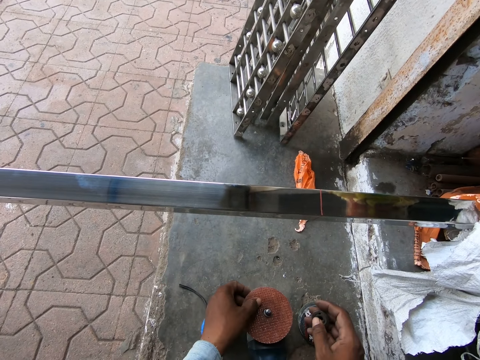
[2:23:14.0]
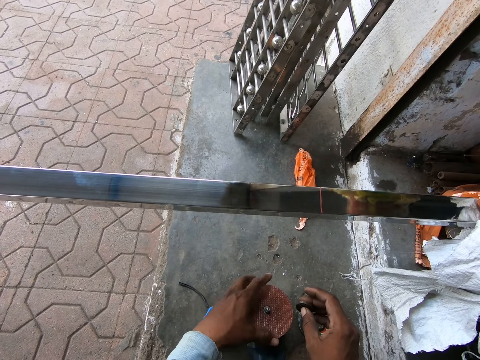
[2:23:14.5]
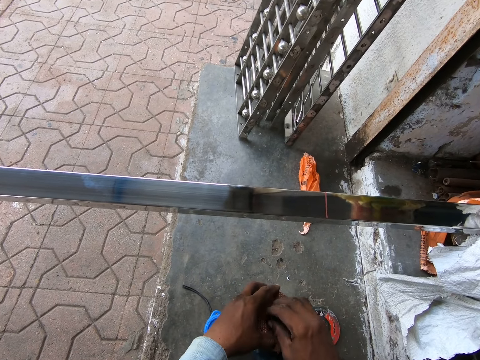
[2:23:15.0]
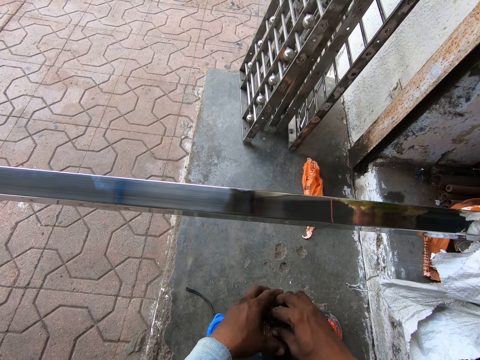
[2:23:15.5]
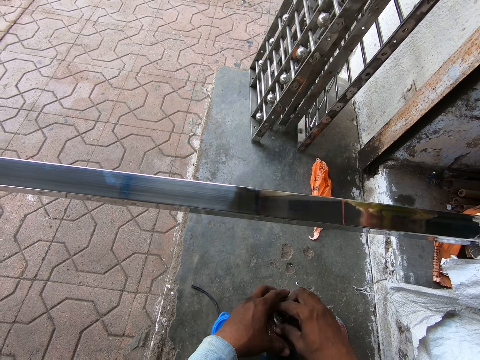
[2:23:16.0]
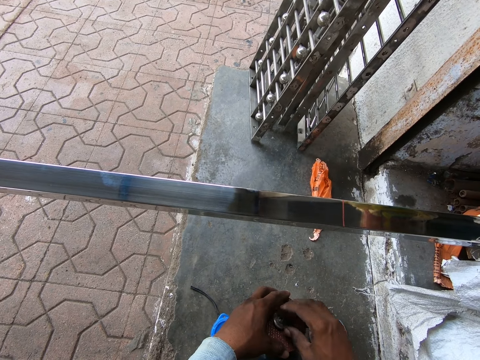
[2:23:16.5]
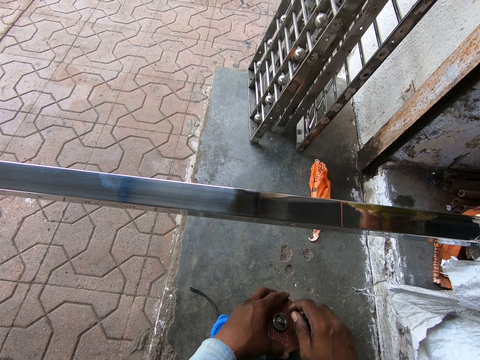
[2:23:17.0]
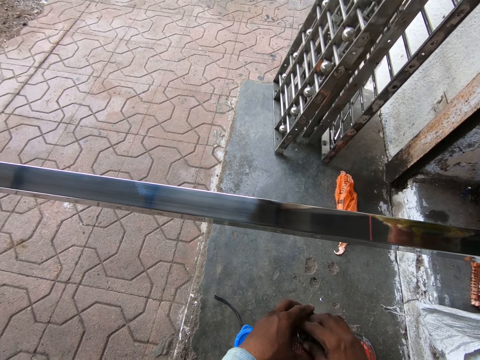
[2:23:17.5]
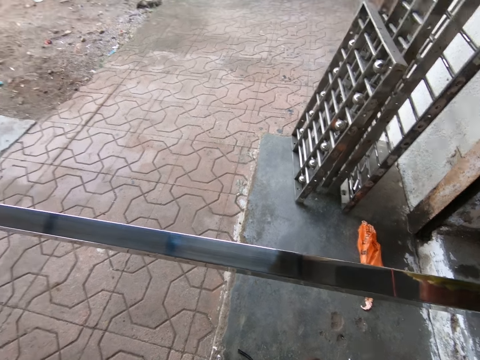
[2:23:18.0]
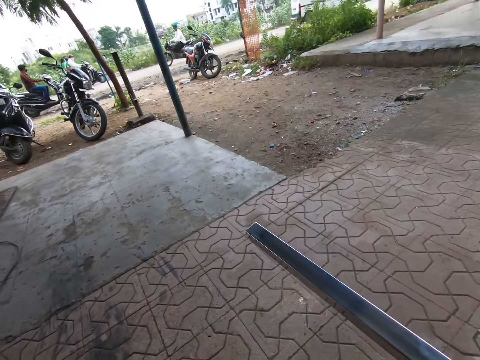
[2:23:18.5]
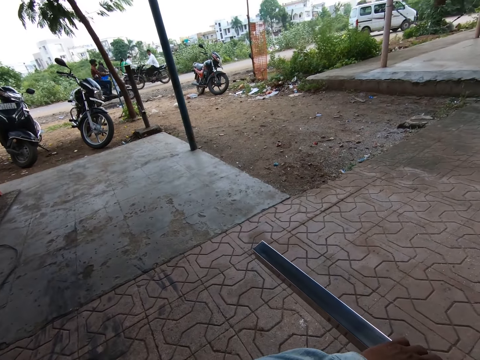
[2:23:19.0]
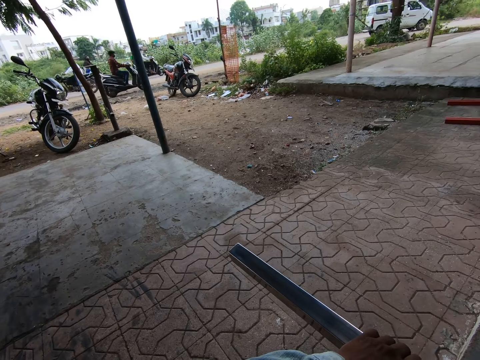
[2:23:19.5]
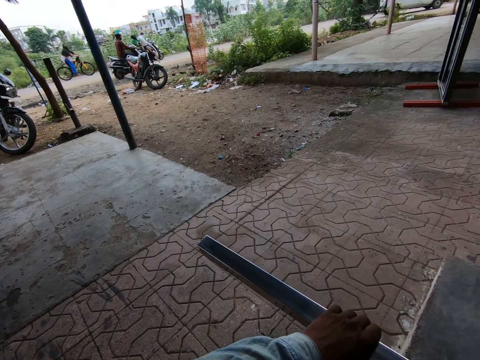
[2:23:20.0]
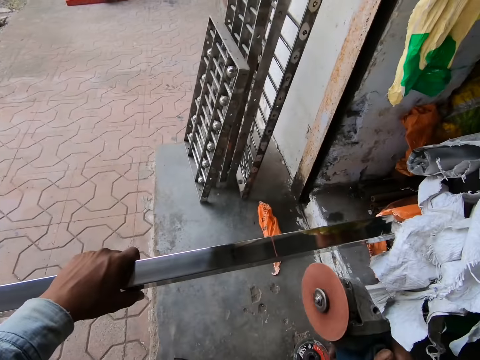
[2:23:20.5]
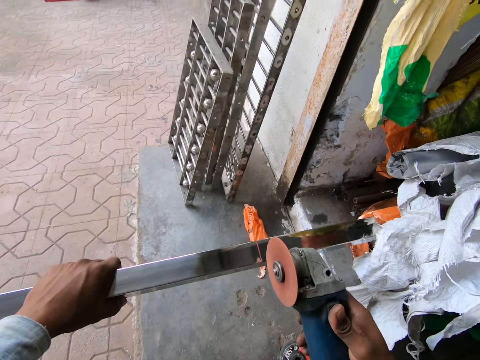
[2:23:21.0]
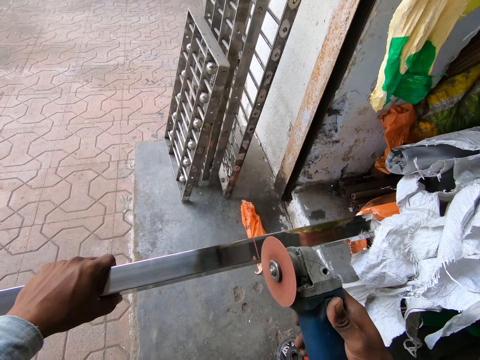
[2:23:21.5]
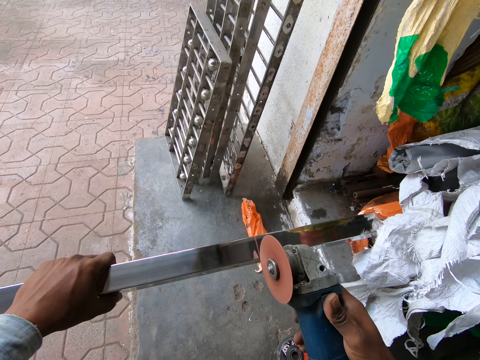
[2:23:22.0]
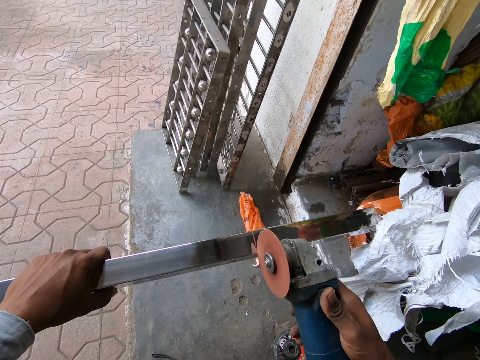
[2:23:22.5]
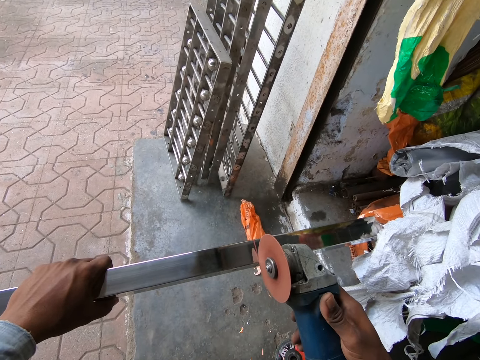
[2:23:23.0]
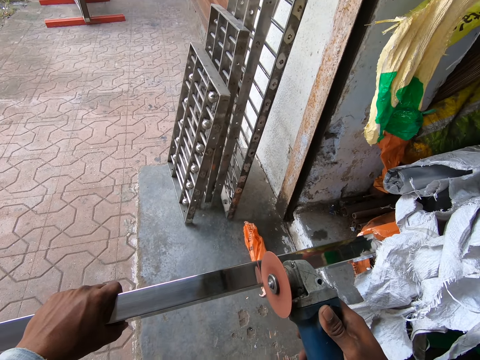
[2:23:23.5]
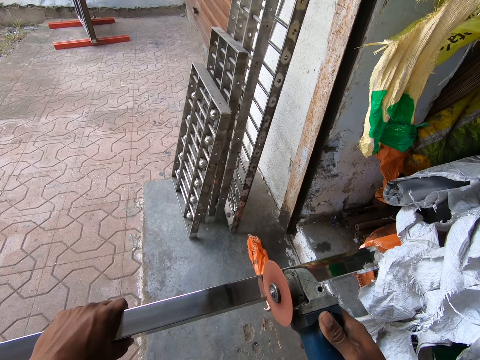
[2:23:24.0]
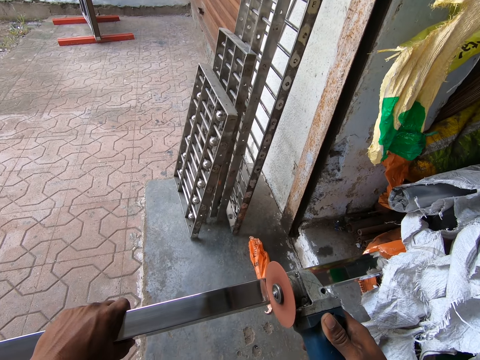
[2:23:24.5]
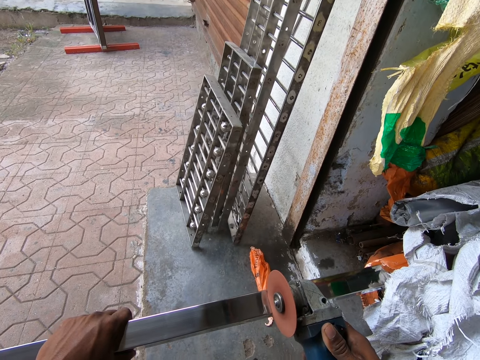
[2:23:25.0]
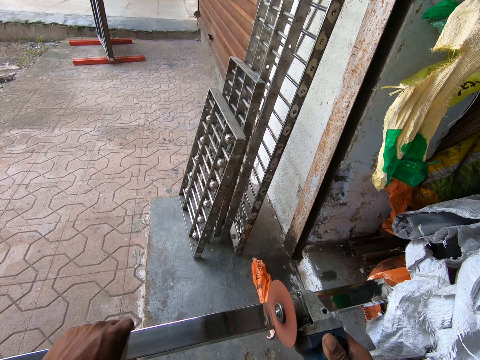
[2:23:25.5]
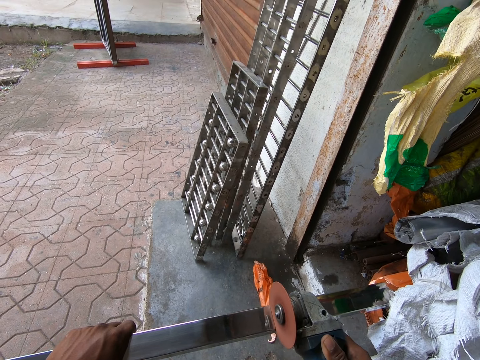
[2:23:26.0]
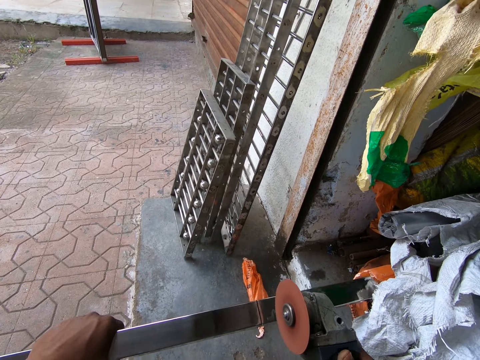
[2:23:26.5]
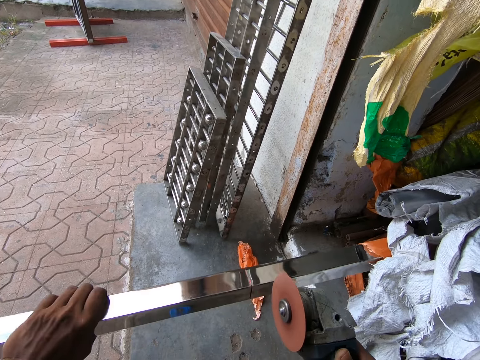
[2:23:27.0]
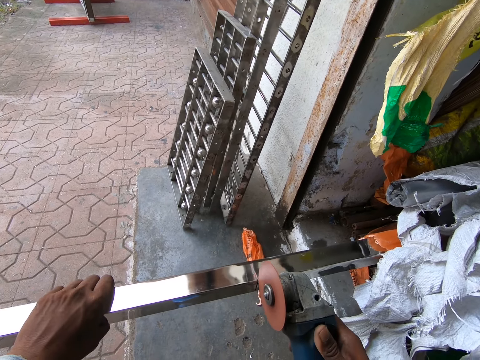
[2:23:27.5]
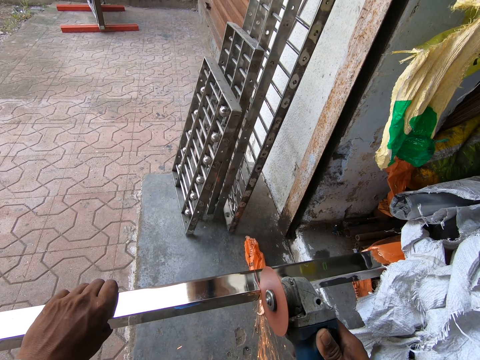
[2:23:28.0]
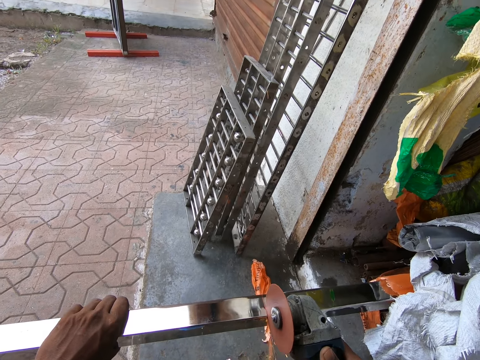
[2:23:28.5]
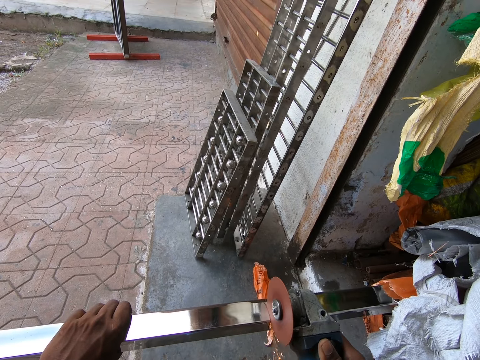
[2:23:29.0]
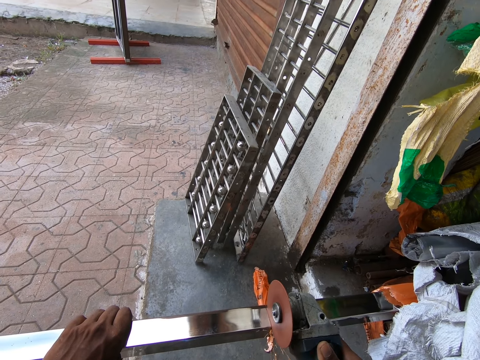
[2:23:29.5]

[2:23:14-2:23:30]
The camera wearer picks up the cutting disk. He screws a screw in his right hand in the disc screw of the angle grinder. He places the cutting disk on a grinder. He holds the rod with his left hand. He fixes the grinder. He looks around the garage. He cuts the rod in his left hand with the single grinder in his right hand. He holds the grinder. He turns the rod in his left hand.

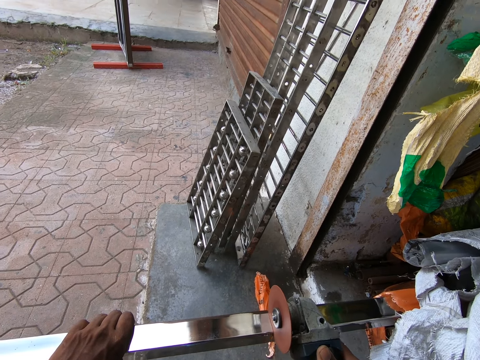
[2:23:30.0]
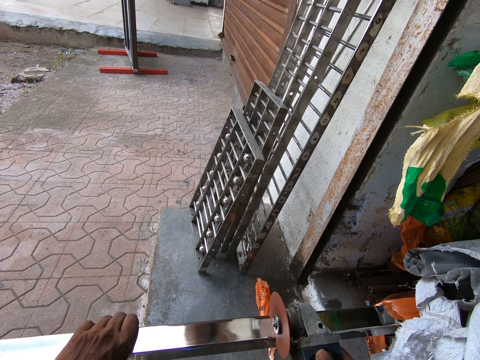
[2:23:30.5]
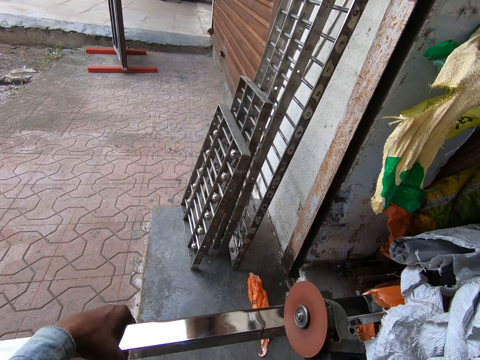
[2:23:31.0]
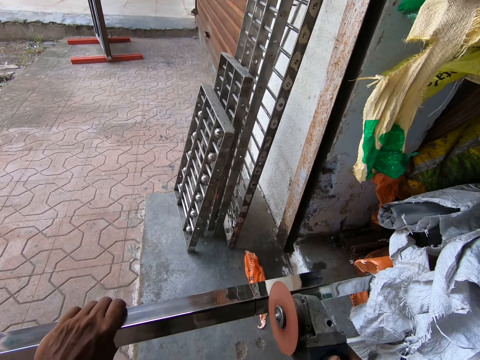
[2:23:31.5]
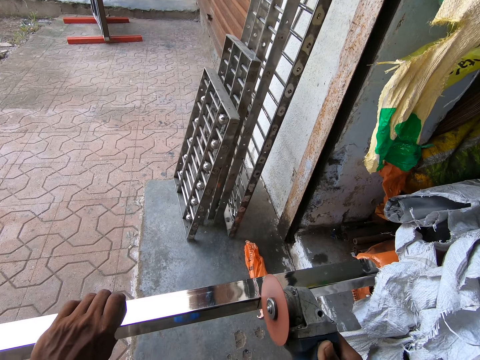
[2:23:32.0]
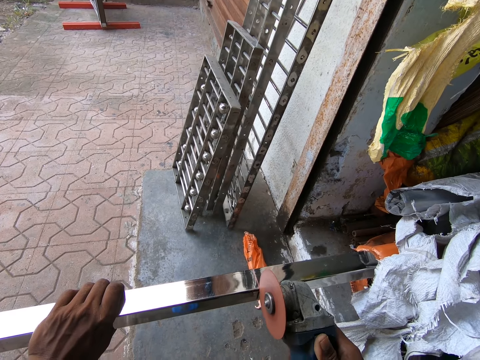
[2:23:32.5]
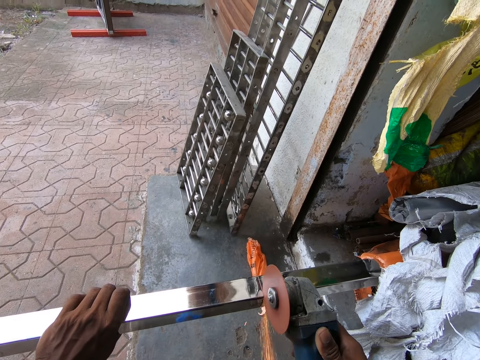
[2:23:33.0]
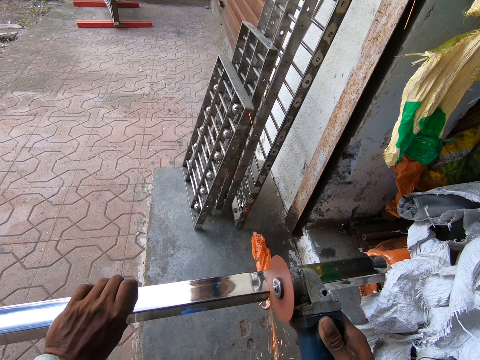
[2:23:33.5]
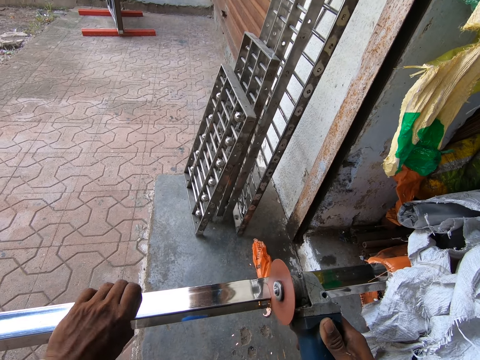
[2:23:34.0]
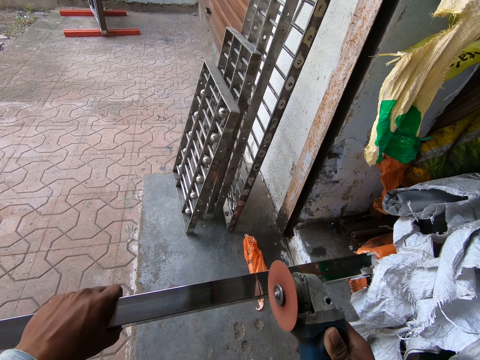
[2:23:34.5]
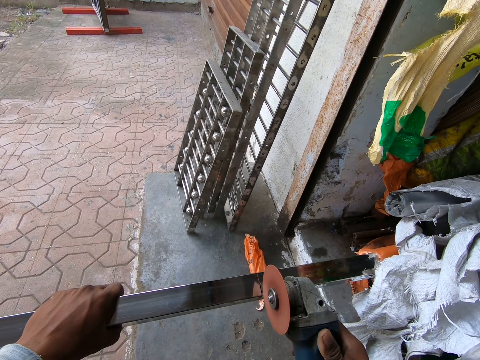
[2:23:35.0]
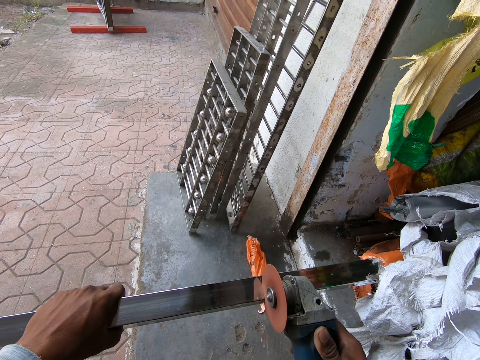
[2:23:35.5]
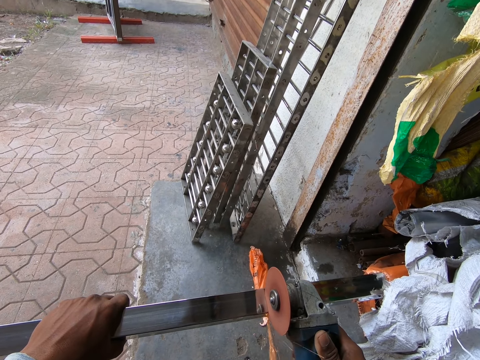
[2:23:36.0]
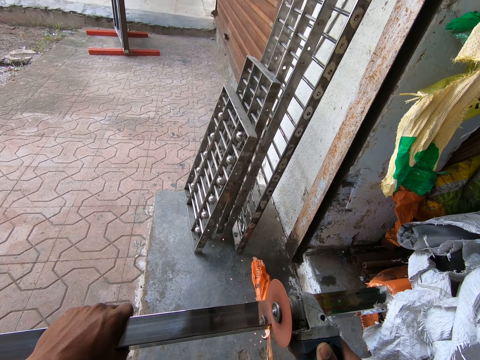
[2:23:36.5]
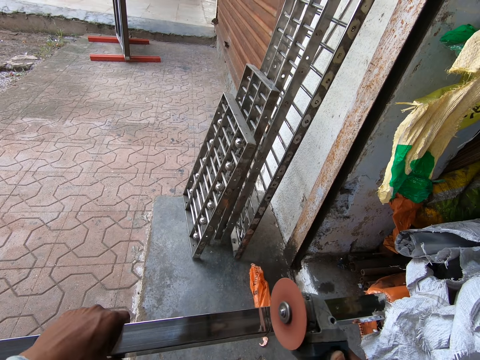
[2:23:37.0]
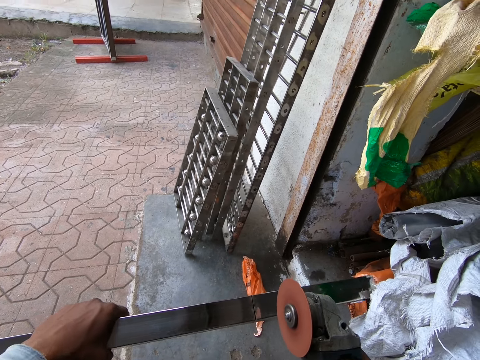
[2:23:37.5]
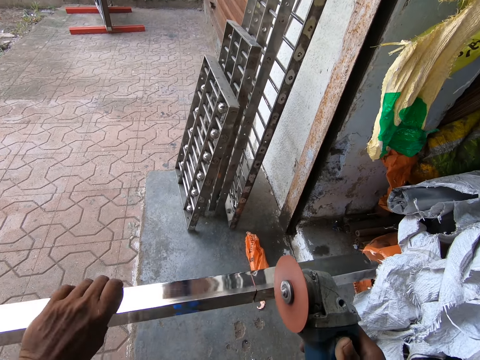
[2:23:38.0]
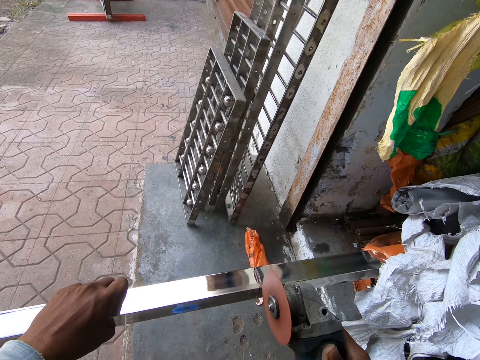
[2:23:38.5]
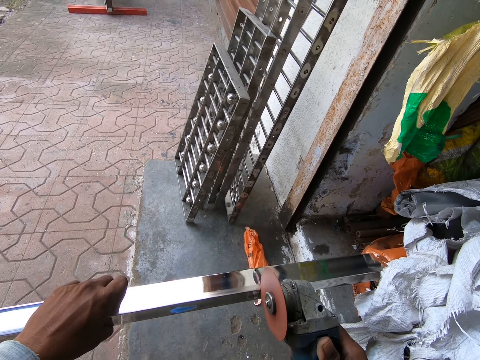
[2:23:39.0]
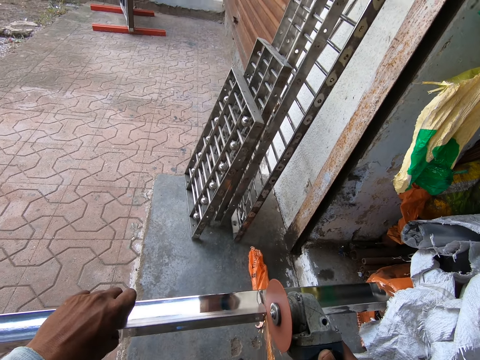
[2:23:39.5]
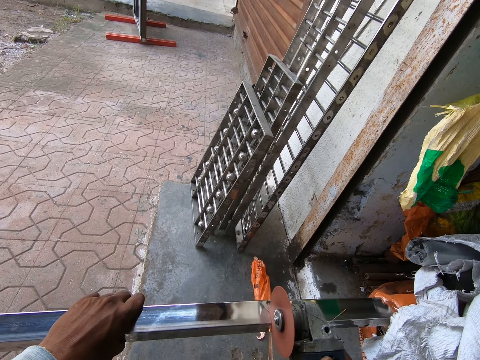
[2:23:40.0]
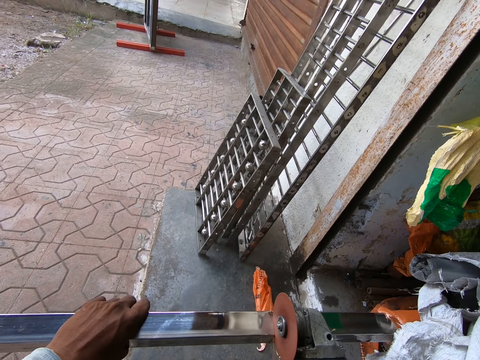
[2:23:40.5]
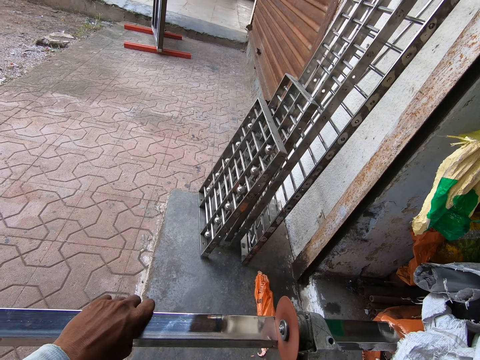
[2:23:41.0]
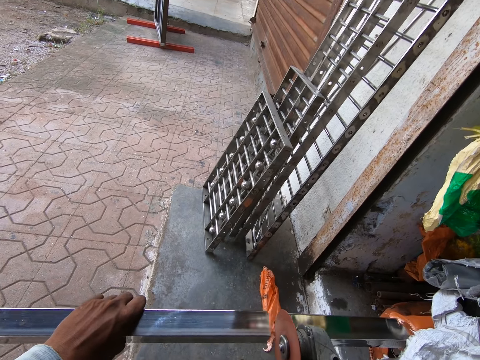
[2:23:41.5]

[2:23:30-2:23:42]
The camera wearer turns the rod in his left hand. He turns the rod in his left hand again. He cuts the rod in his left hand with the single grinder in his right hand.
